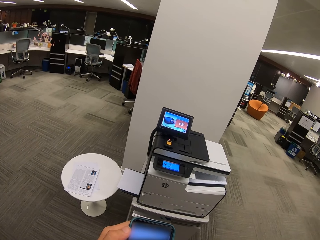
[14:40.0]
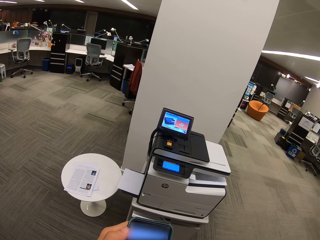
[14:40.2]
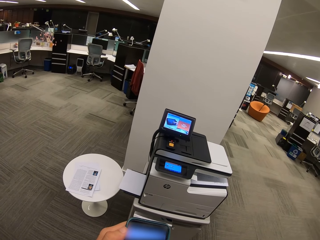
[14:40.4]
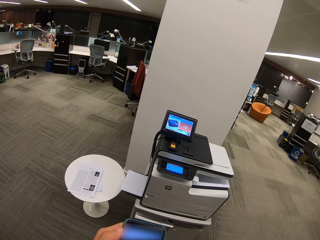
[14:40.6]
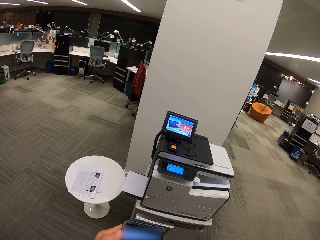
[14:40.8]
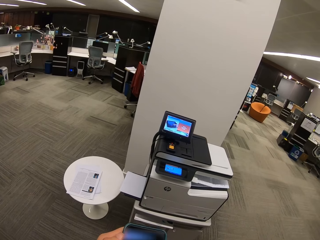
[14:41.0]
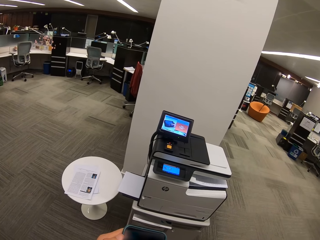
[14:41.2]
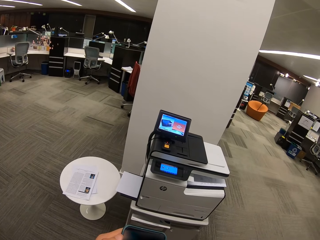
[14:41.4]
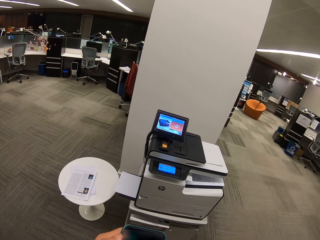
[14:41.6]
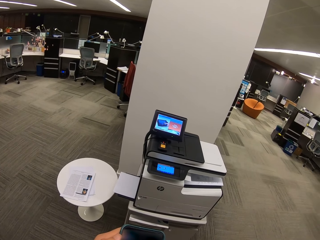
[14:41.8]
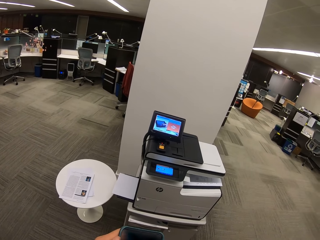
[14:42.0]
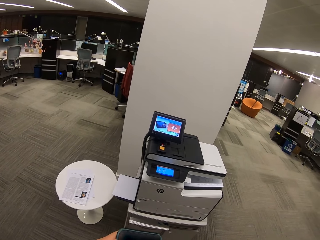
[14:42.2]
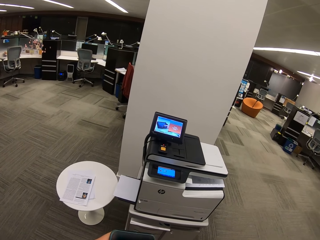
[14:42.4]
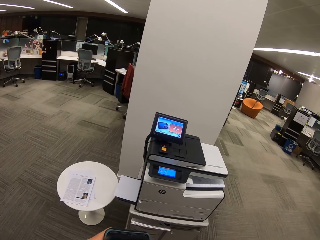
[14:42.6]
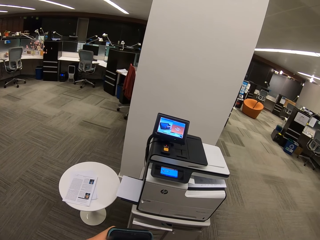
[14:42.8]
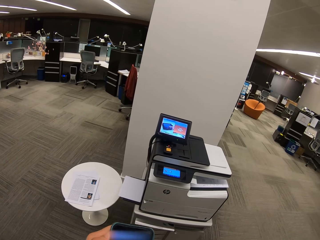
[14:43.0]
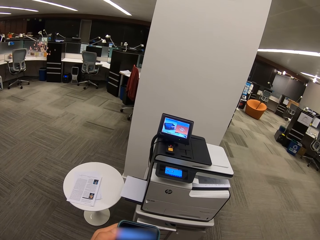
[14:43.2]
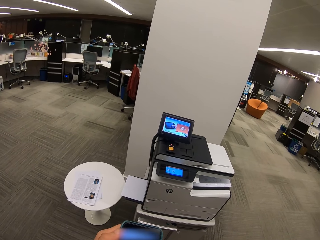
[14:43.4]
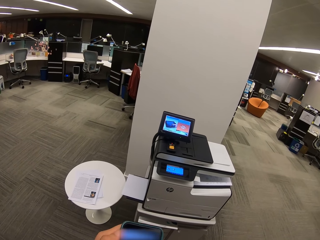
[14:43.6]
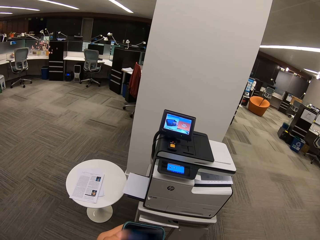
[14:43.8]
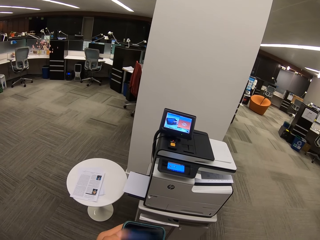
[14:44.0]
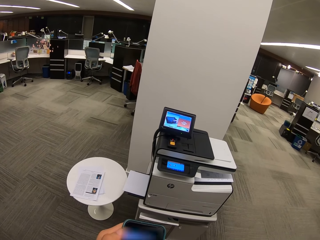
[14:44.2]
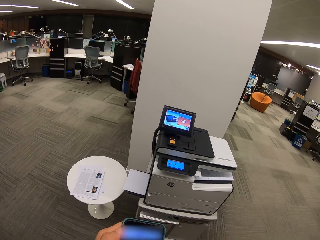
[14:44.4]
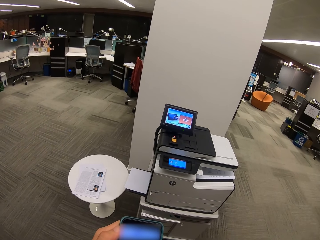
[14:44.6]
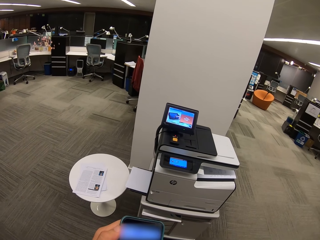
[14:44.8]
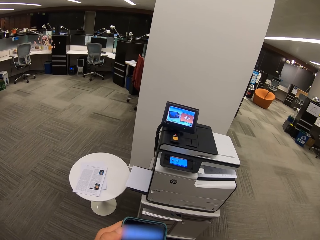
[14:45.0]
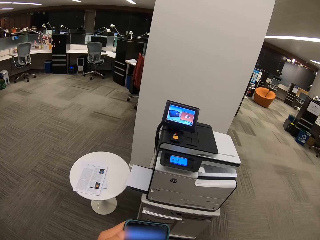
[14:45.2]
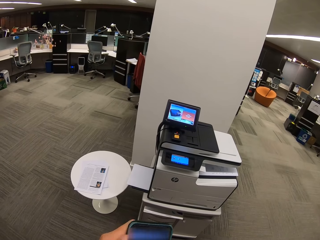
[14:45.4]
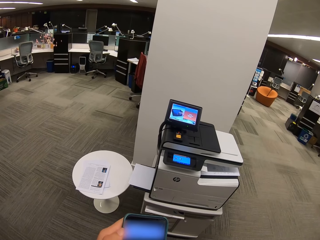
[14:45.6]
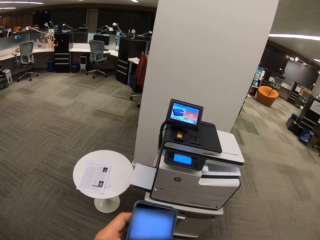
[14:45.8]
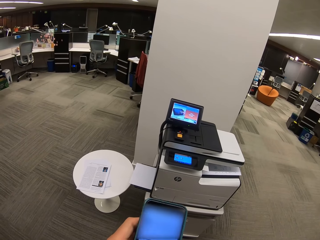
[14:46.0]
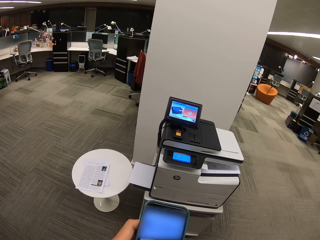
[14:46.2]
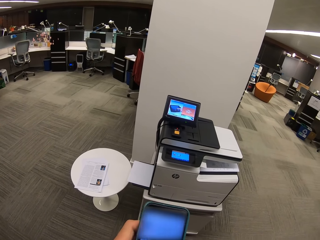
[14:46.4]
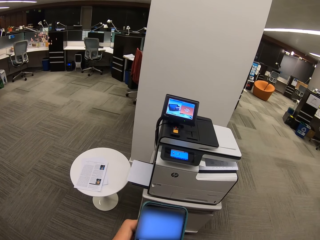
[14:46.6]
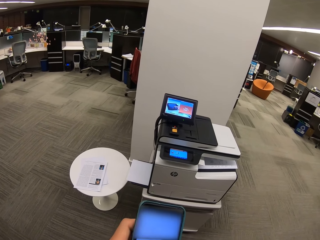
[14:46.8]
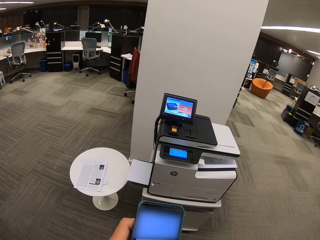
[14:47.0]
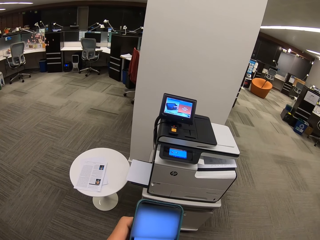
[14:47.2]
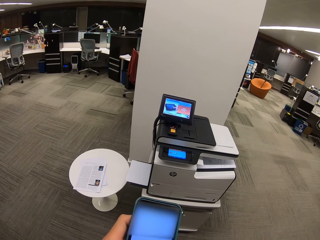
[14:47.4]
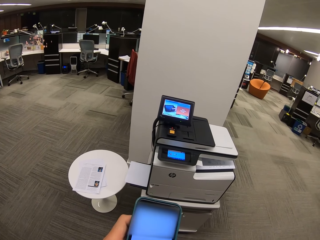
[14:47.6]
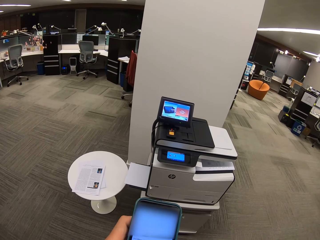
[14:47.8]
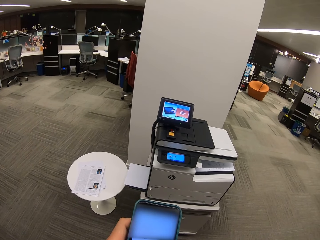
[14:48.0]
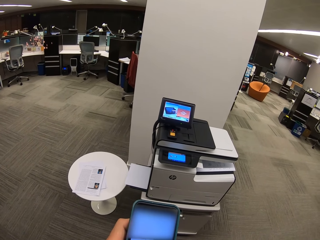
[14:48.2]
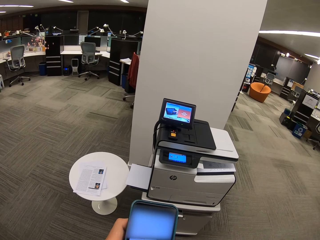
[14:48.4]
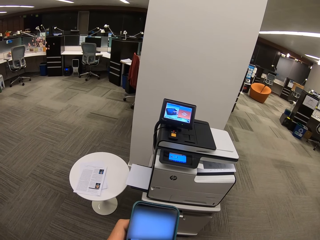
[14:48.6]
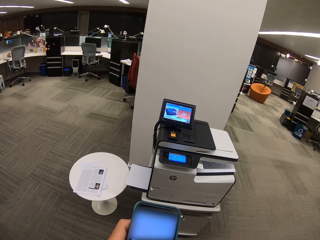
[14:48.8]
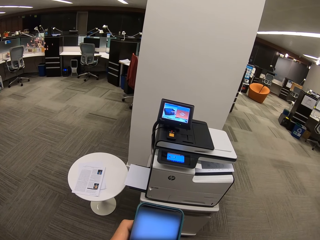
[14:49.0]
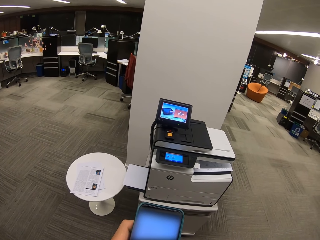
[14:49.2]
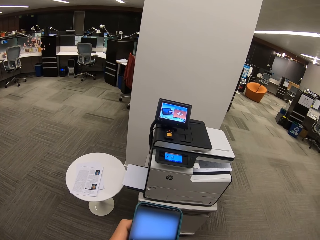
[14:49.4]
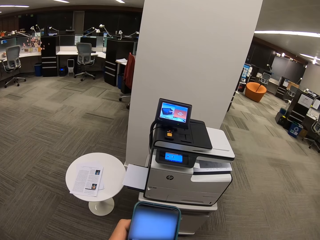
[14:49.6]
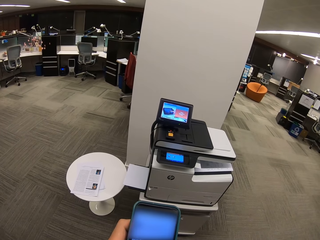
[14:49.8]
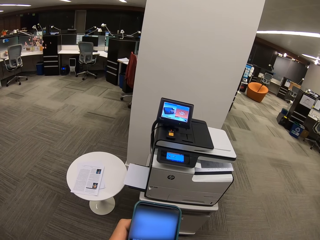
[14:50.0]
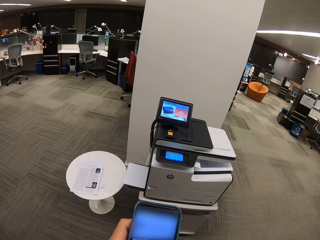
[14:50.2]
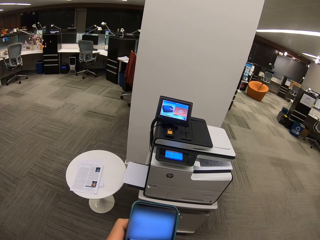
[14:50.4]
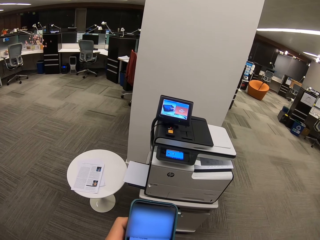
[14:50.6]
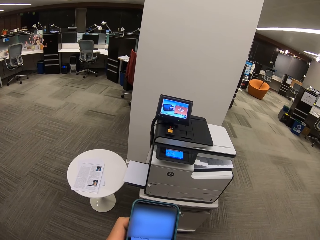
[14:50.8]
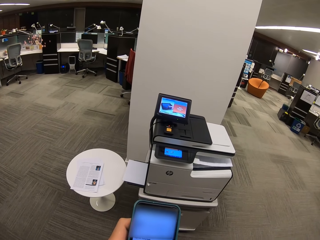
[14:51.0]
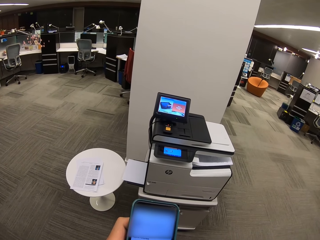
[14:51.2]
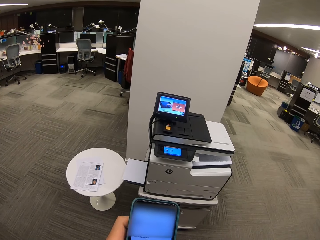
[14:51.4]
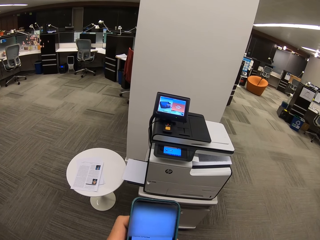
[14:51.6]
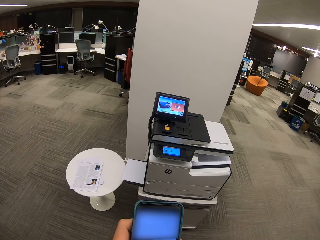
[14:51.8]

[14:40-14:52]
The camera wearer dials the phone. They dial the phone repeatedly.

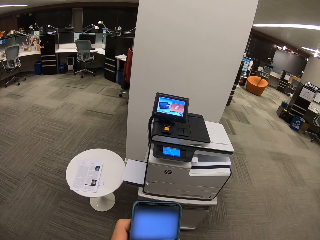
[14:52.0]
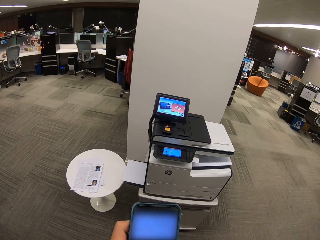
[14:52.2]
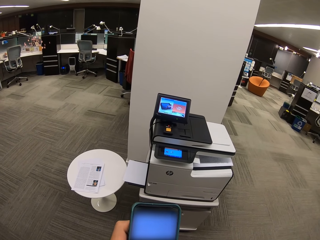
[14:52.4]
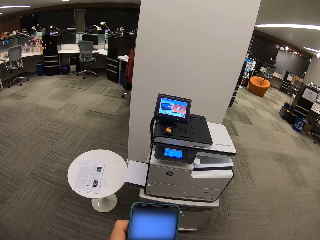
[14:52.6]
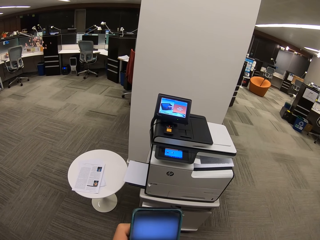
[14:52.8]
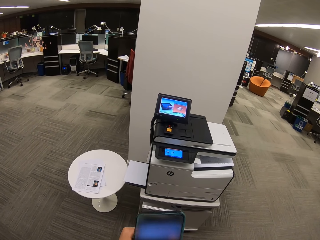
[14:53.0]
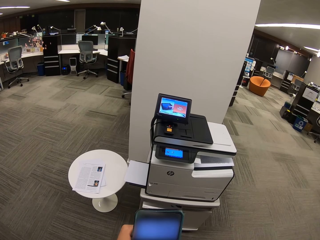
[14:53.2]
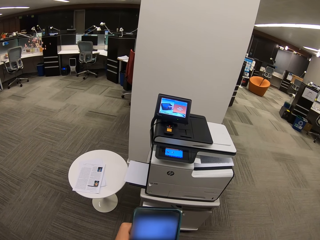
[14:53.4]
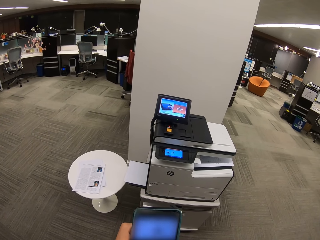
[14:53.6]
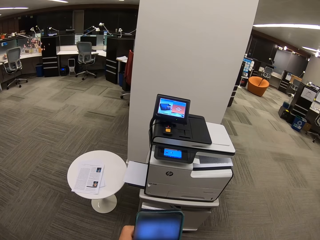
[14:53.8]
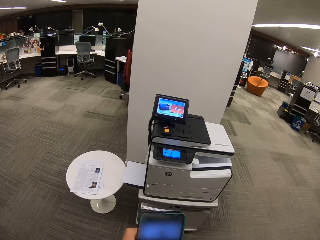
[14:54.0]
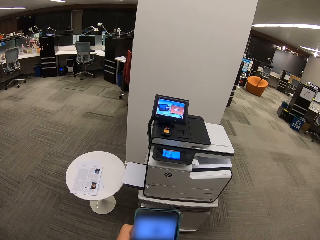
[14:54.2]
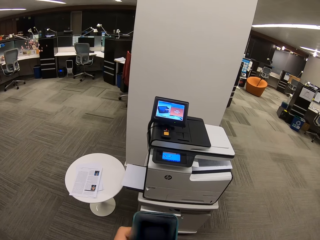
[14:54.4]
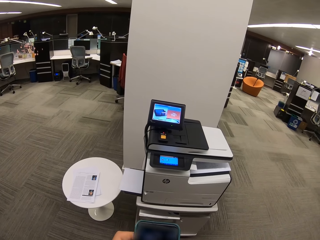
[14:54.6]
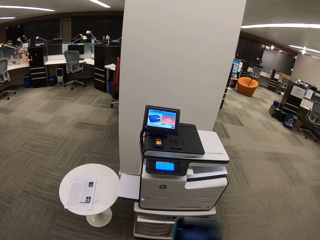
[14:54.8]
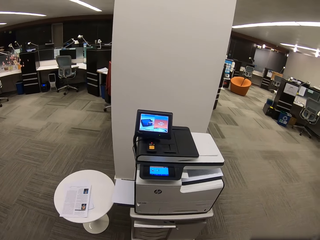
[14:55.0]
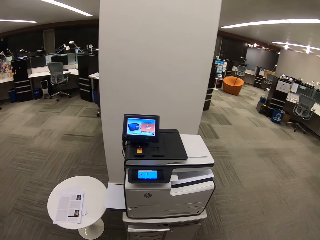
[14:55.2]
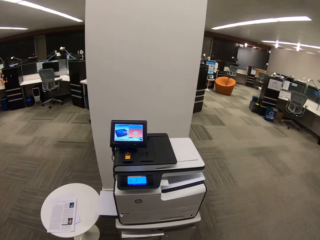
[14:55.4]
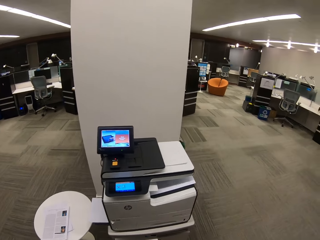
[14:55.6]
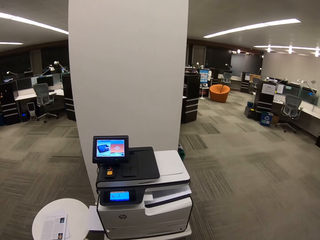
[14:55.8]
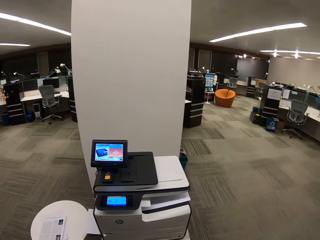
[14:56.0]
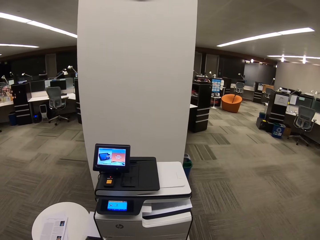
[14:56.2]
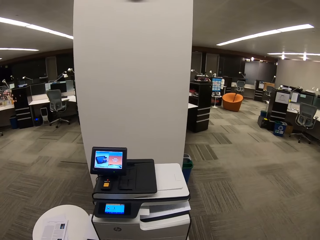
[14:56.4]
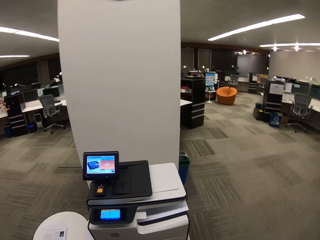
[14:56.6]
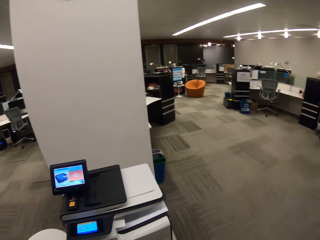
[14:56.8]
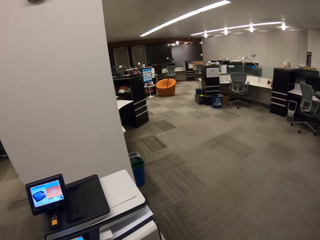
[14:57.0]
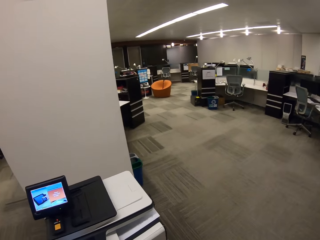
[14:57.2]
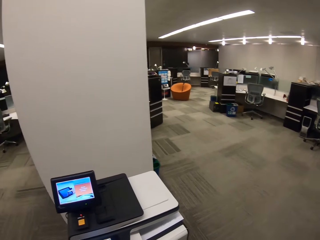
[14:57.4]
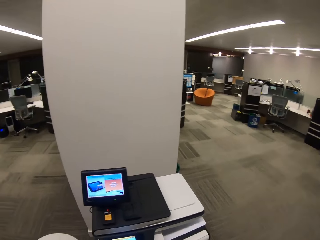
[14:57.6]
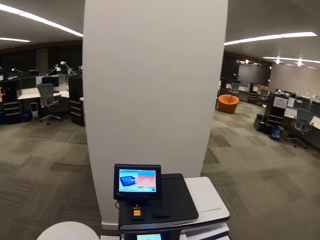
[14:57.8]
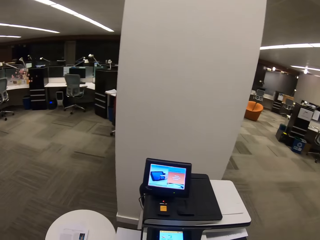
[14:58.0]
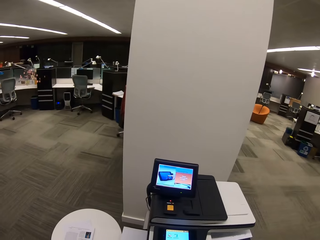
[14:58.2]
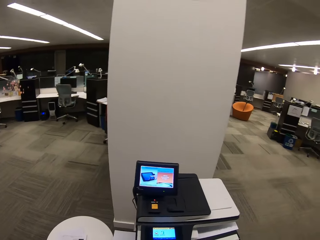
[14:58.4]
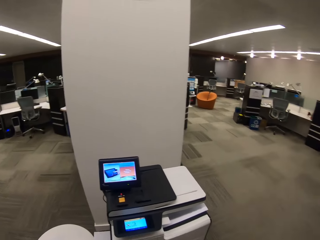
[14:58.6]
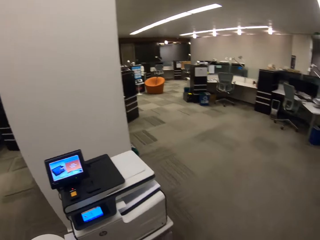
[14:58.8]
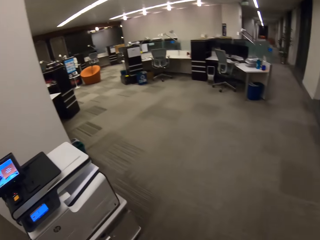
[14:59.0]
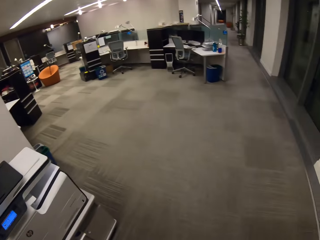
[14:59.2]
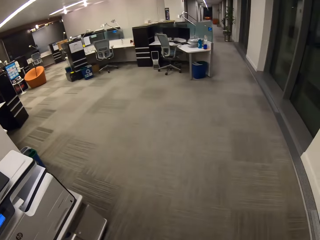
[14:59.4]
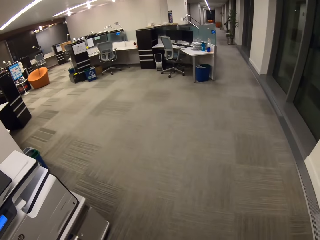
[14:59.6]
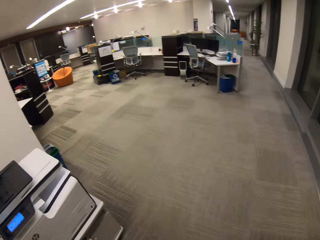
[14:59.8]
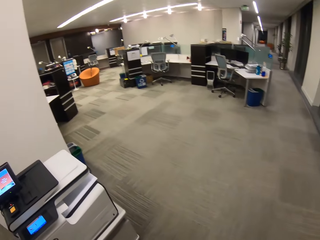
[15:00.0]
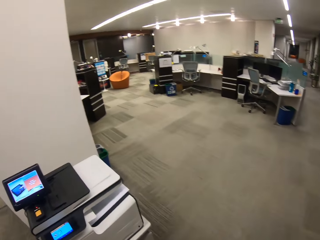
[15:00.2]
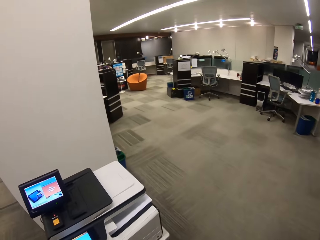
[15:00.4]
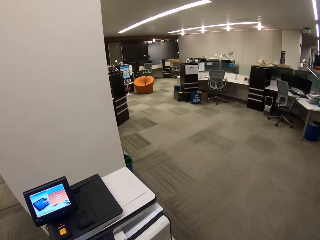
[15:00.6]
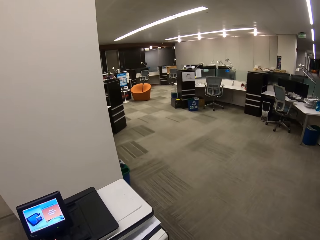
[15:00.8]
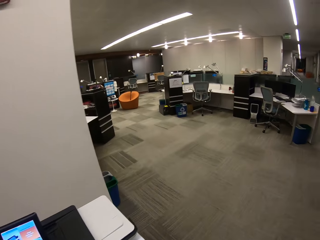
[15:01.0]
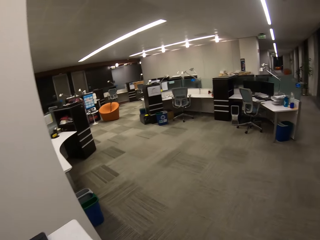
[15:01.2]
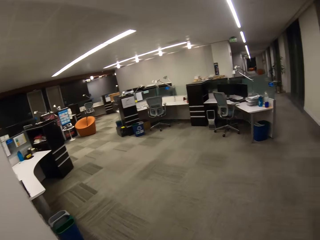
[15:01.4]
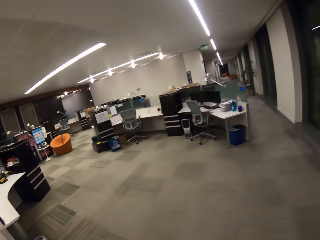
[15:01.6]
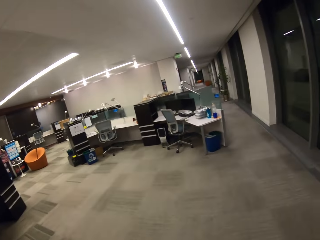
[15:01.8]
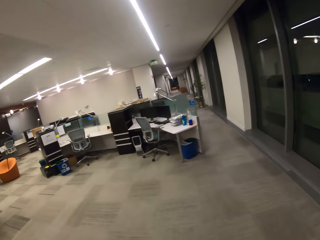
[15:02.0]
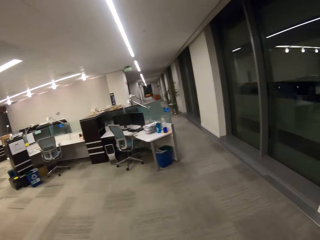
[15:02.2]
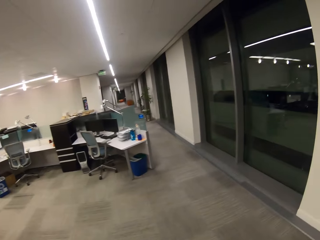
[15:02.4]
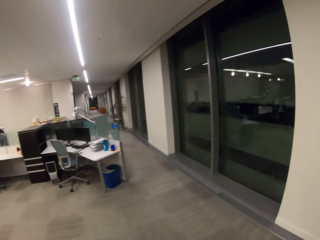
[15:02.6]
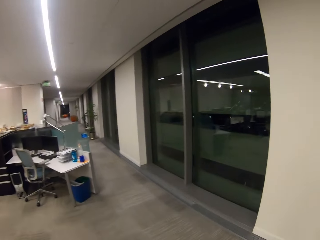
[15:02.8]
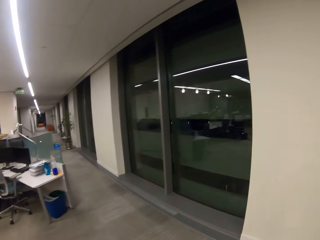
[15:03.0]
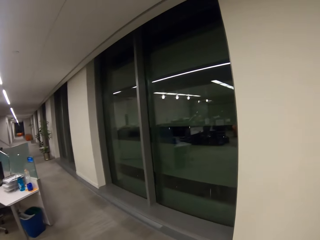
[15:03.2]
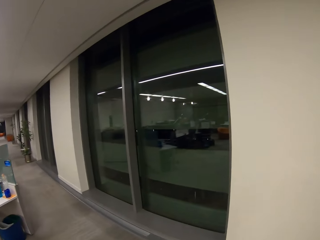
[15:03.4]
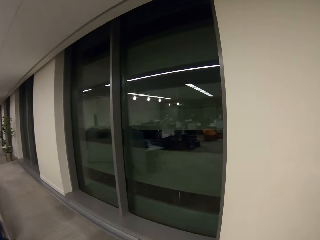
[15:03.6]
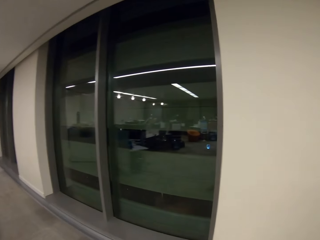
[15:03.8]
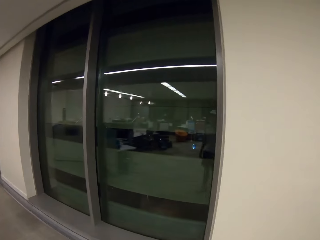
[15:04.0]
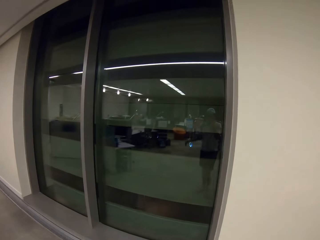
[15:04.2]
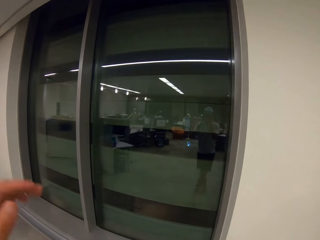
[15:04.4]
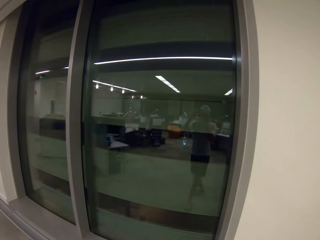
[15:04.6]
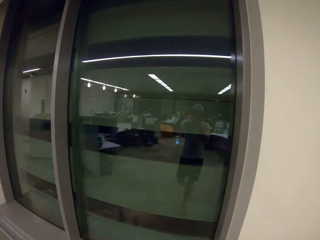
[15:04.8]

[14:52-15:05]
The camera wearer dials the phone. They move the phone away. They dial the phone. They walk around. They dial the phone. They dial the phone again.
